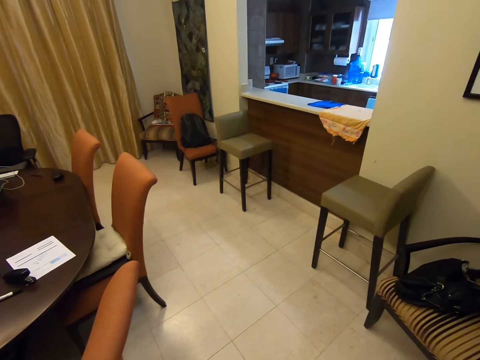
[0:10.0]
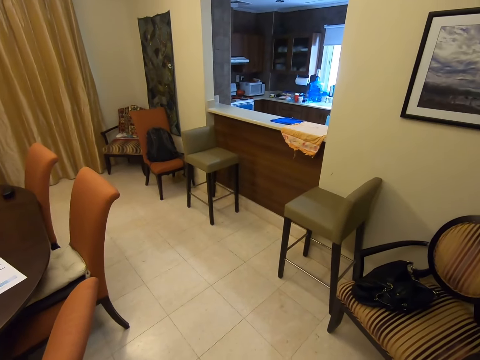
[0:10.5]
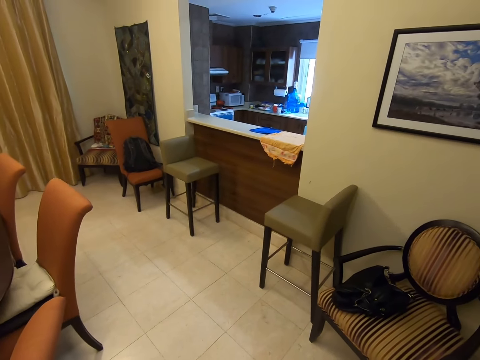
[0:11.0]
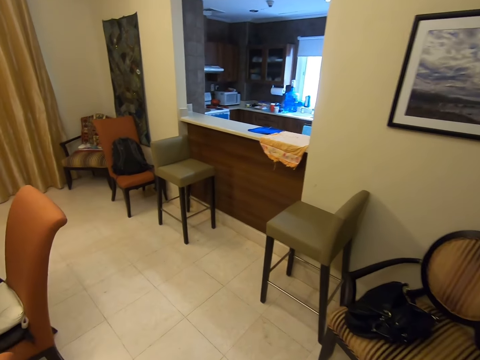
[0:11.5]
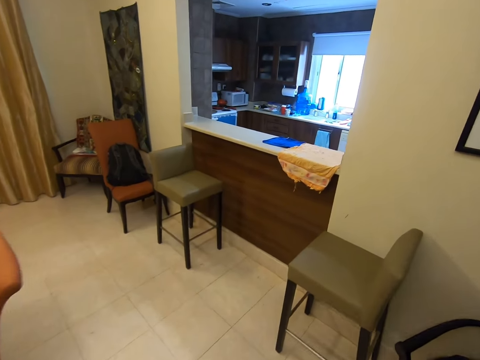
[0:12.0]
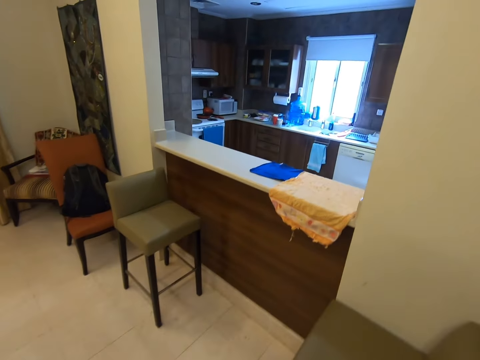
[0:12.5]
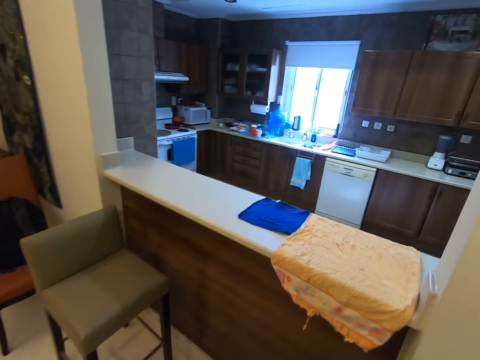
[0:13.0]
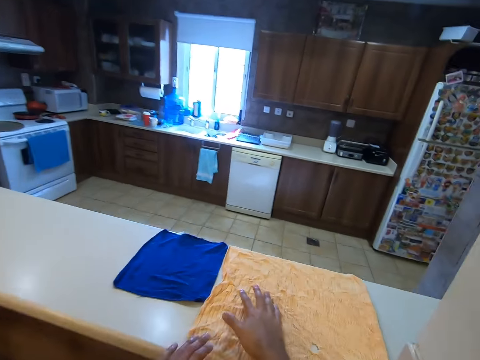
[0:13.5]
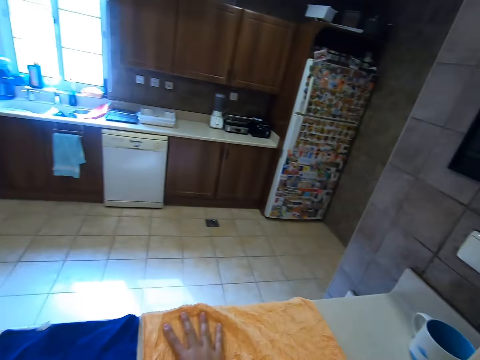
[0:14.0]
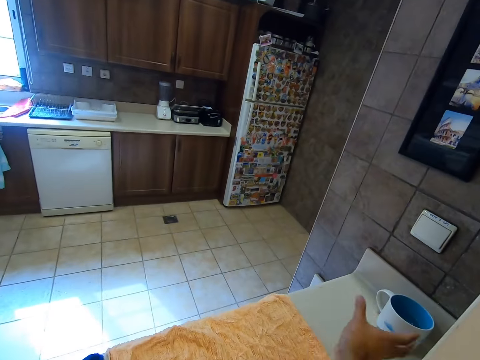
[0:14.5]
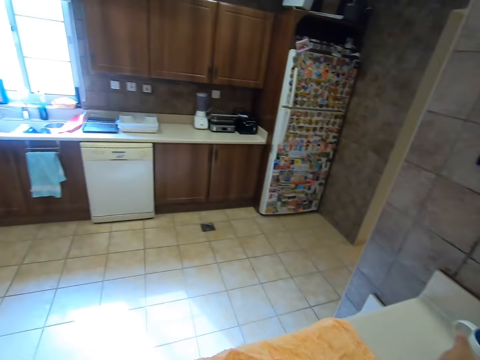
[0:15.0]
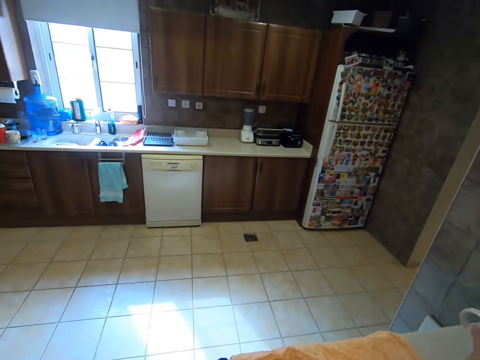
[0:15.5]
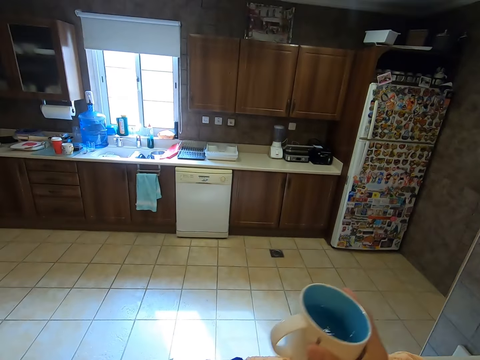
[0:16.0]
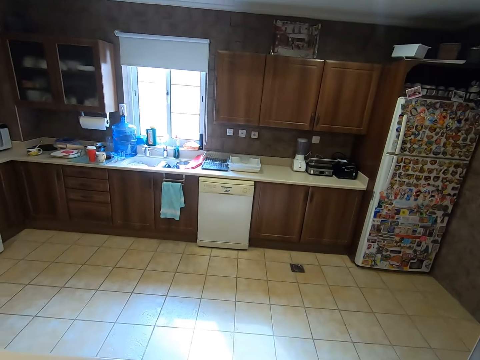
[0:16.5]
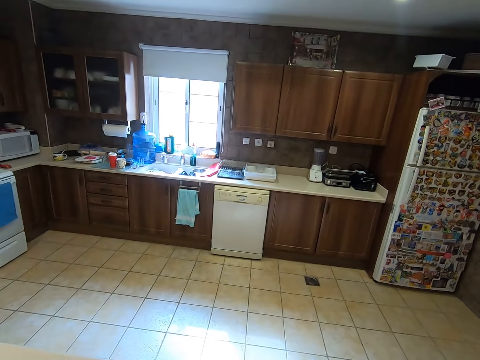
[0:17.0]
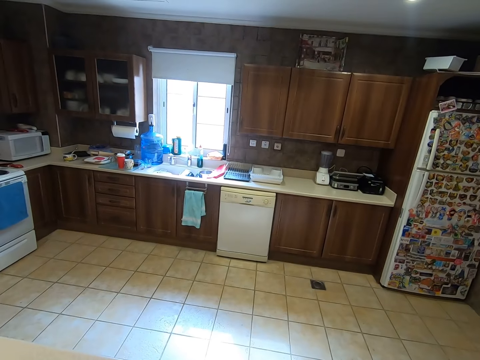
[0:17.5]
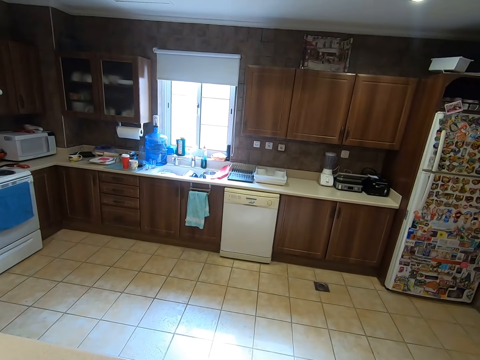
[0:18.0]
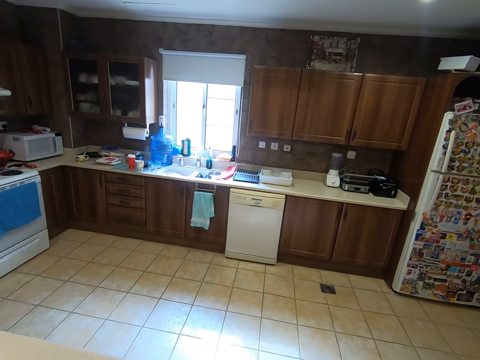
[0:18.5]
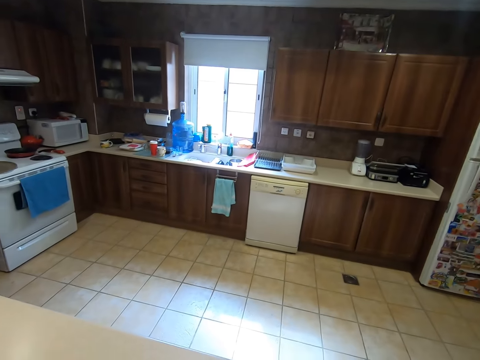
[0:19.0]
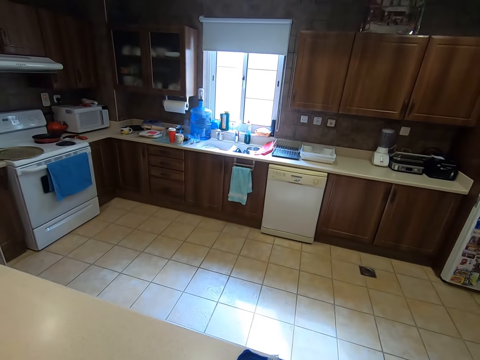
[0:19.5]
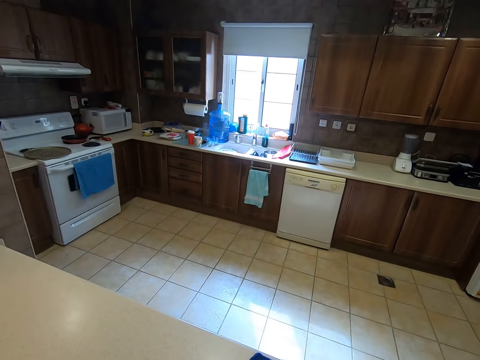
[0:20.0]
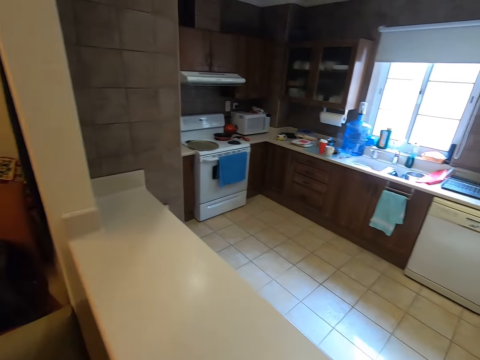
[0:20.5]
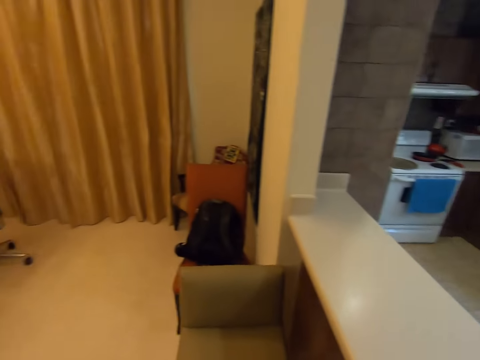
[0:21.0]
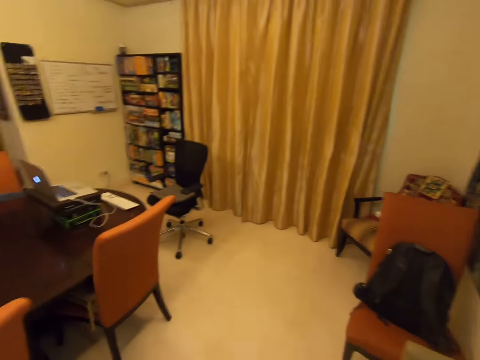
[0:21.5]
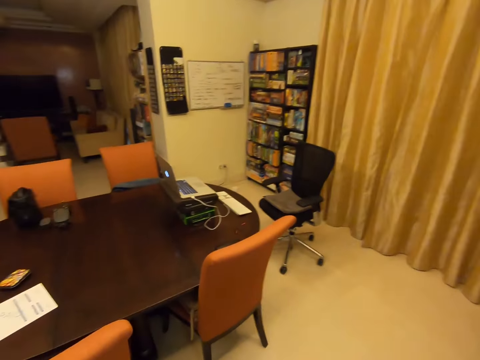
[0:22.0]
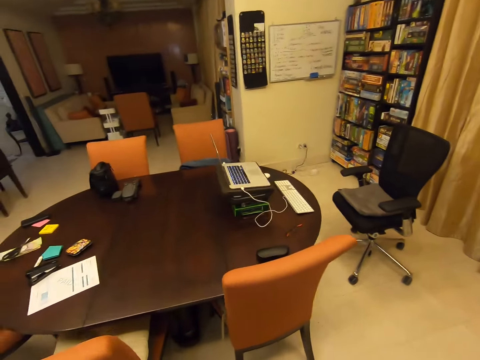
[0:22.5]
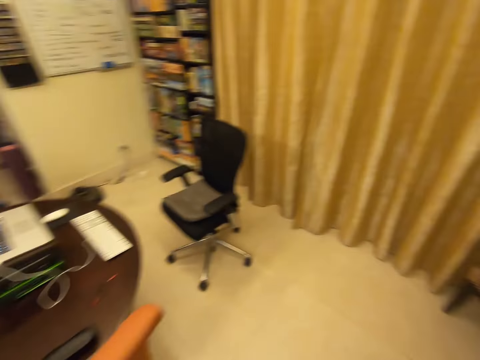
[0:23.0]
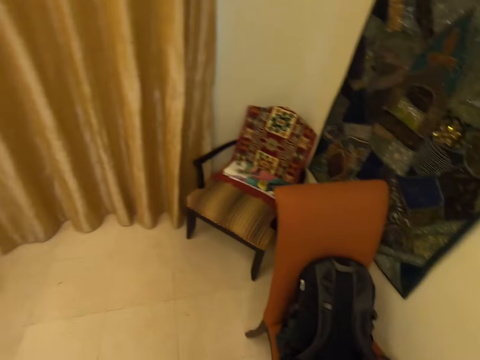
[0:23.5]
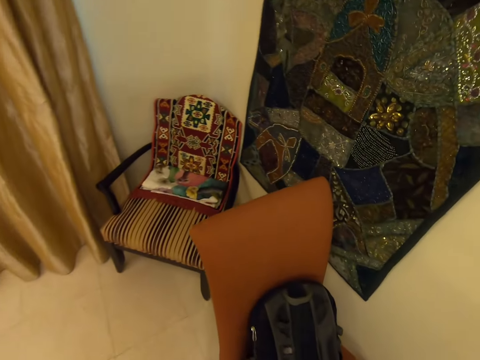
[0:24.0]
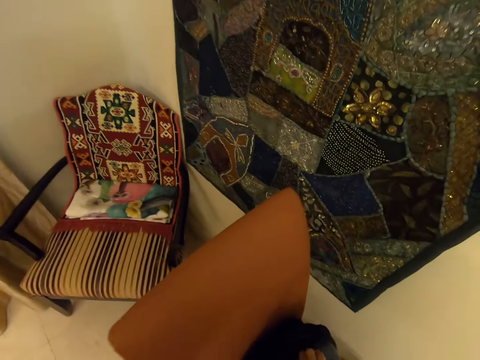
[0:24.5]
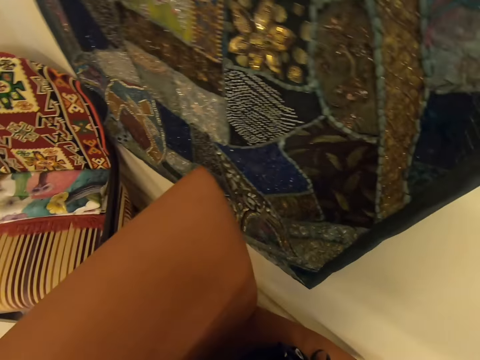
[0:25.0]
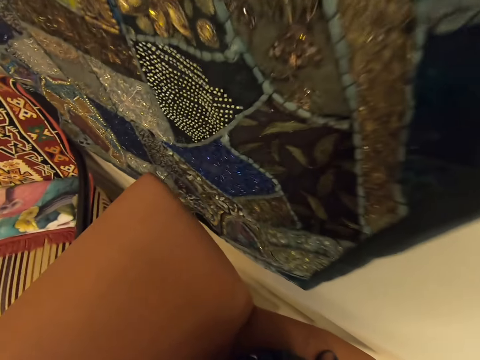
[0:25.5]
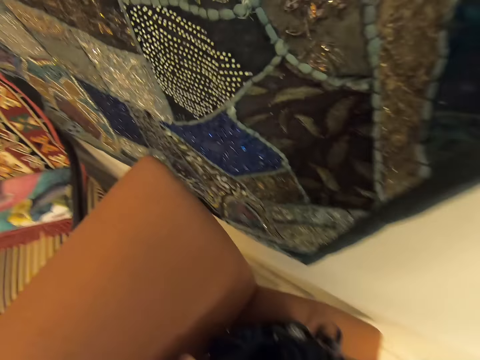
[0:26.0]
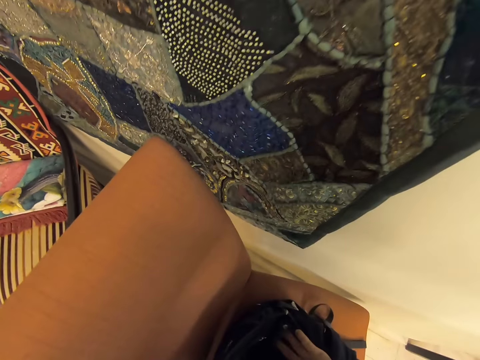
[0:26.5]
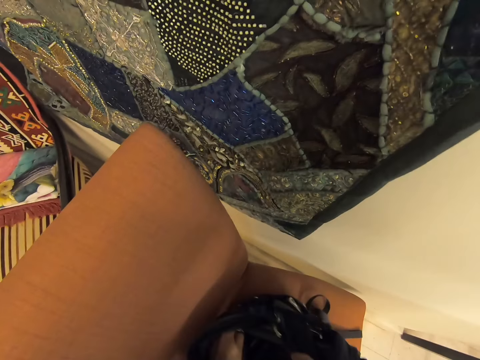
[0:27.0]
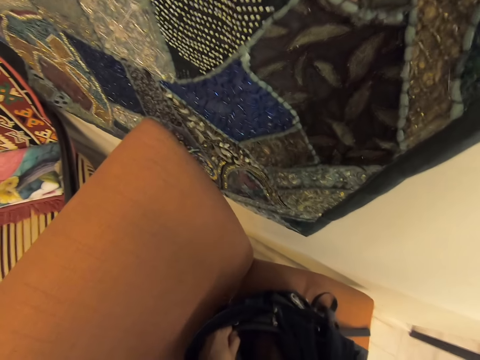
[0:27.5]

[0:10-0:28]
The camera wearer walks to the pass-through window. They touch the towel. They pick up a cup. They drink something. They put the cup on the table. They walk to the bag. They walk around the house. They touch the bag. They search the bag.

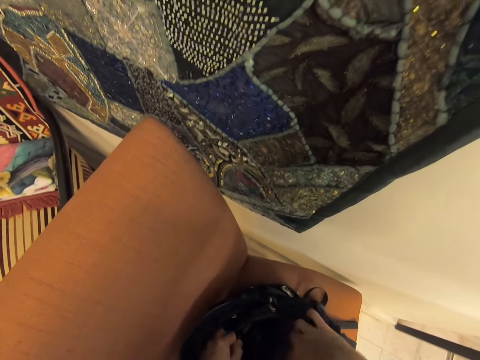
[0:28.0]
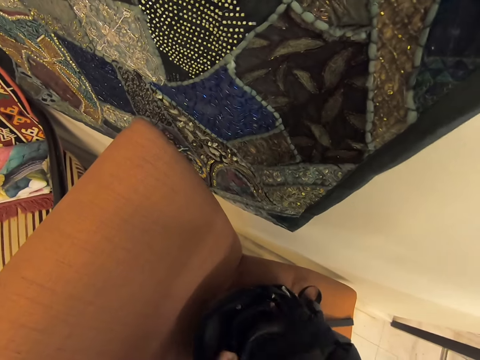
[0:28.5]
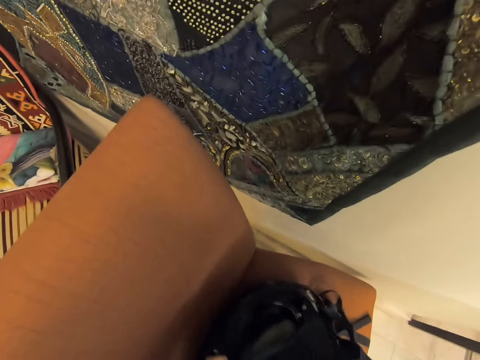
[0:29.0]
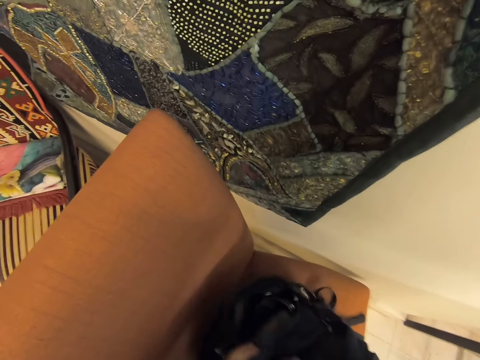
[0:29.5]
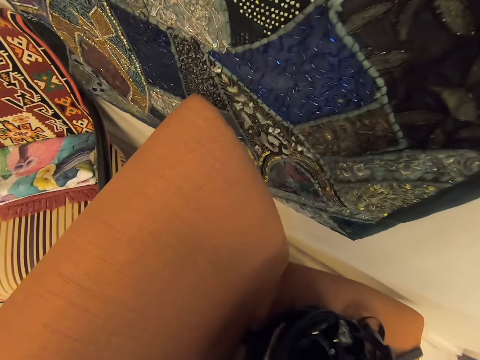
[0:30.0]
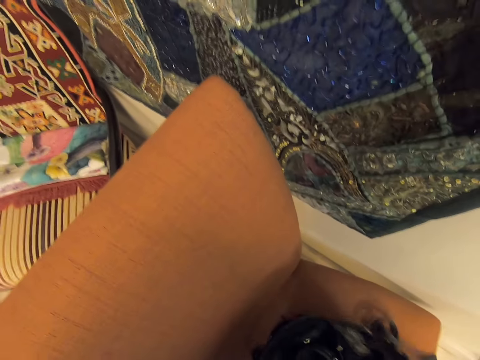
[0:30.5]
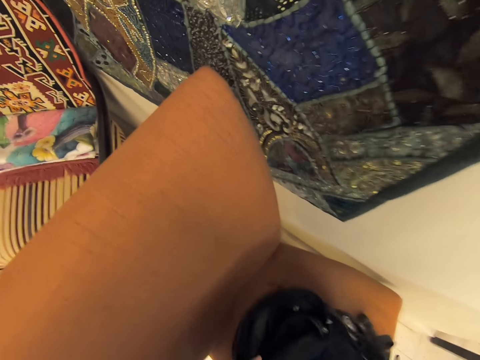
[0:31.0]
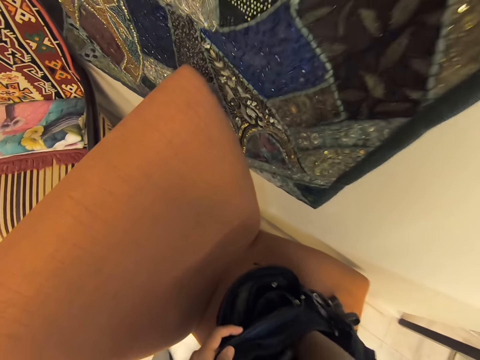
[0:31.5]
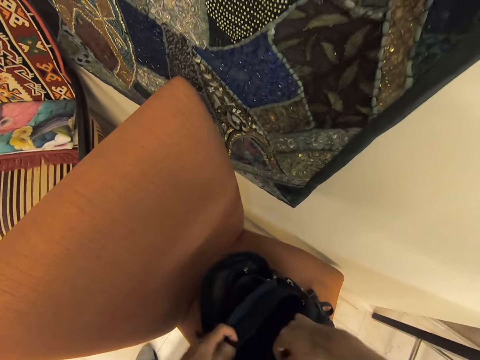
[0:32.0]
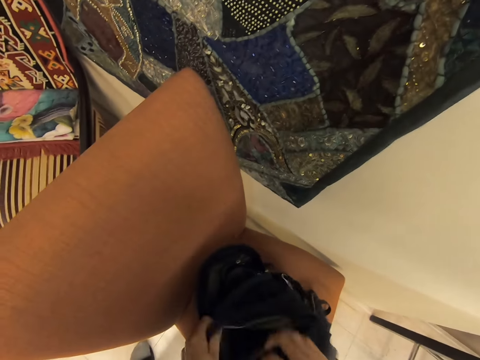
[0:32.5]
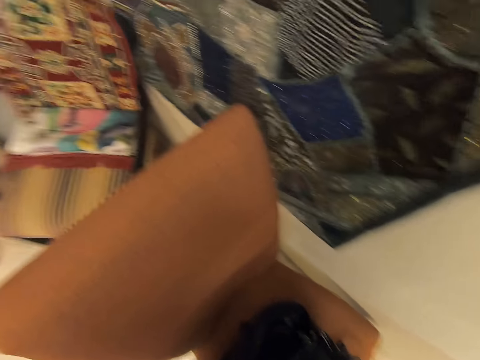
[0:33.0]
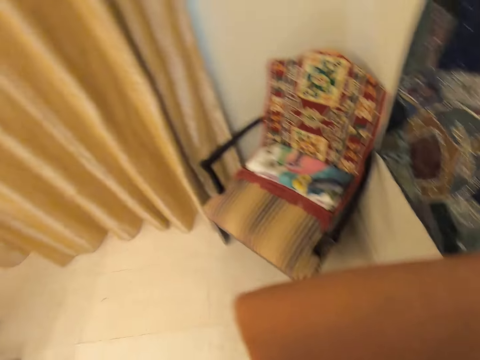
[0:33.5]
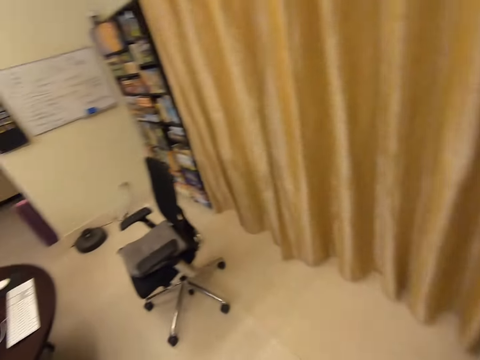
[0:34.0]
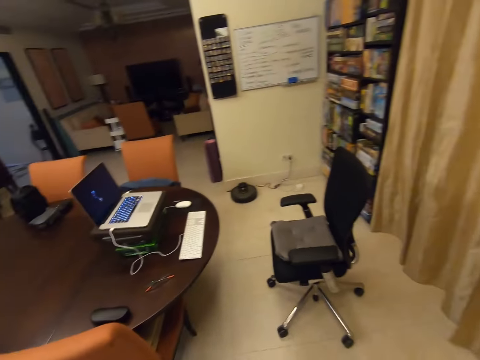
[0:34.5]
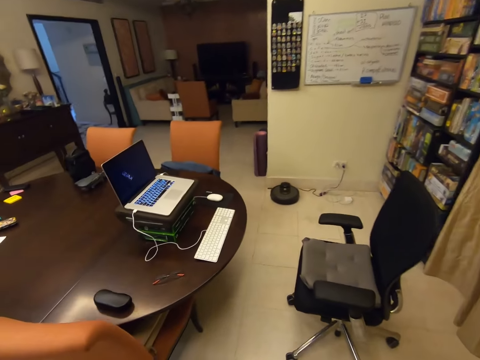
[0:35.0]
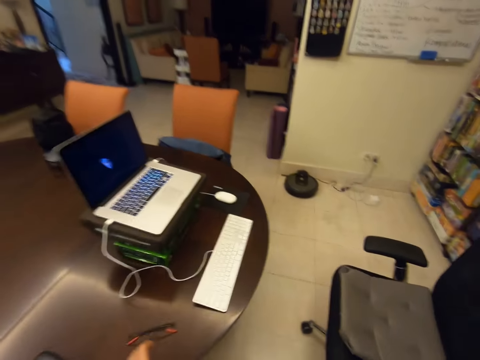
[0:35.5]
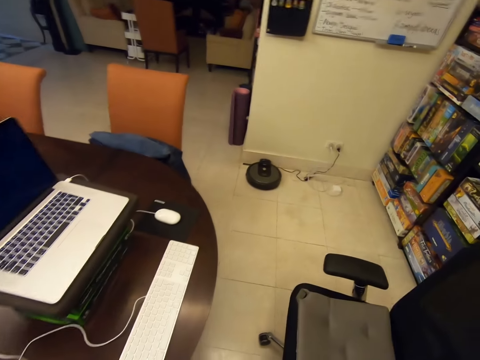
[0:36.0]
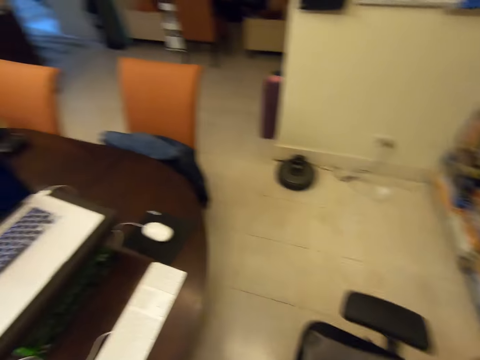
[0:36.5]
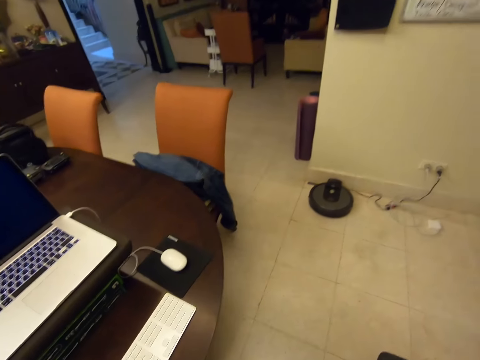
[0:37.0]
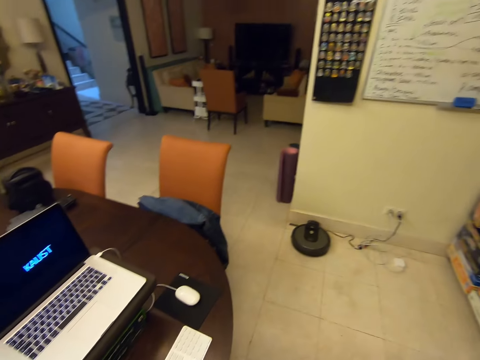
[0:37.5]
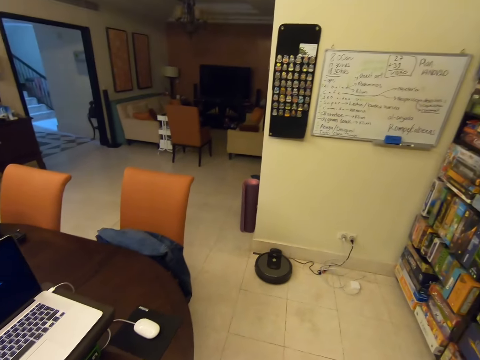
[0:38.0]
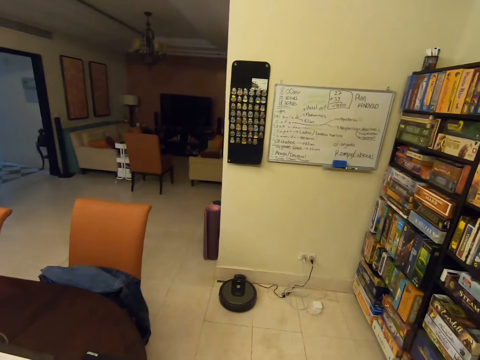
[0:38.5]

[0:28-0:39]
The camera wearer checks the bag. They turn. They walk around the house. They walk to the laptop.
